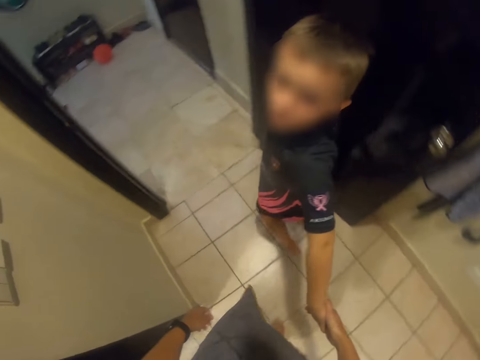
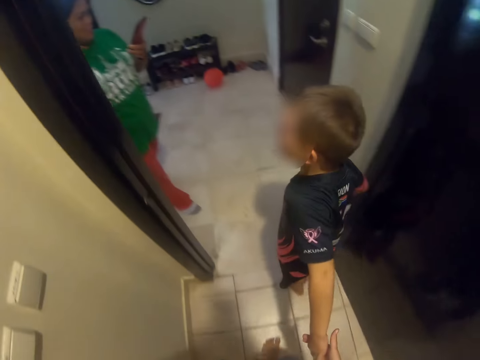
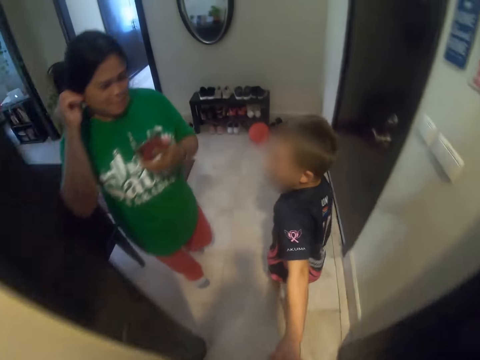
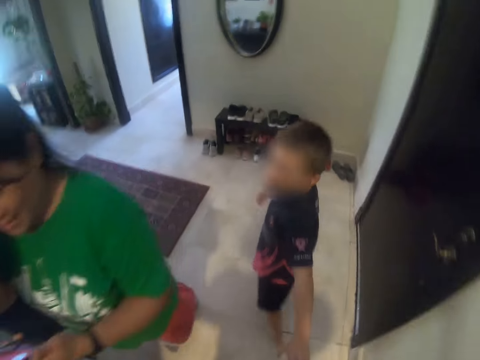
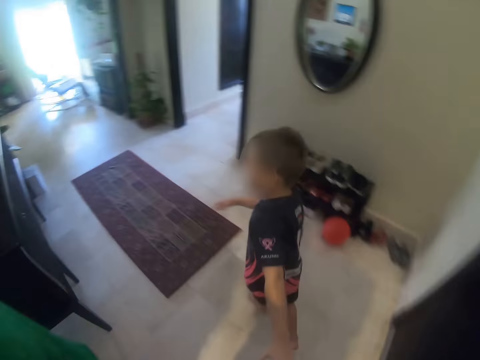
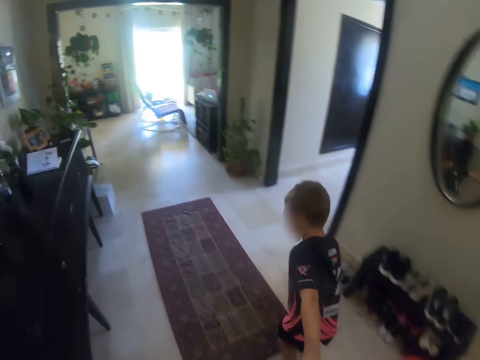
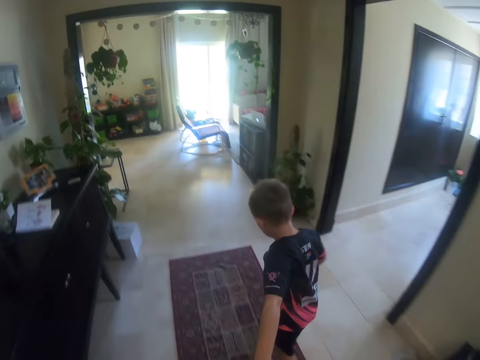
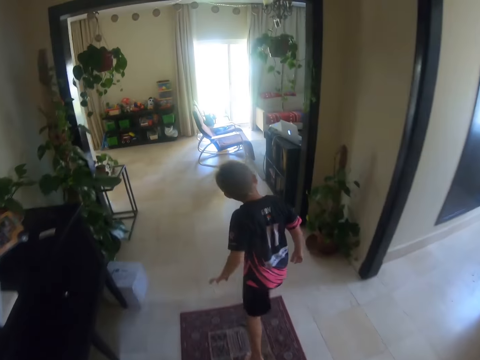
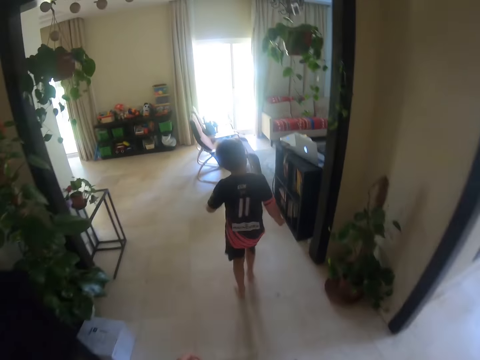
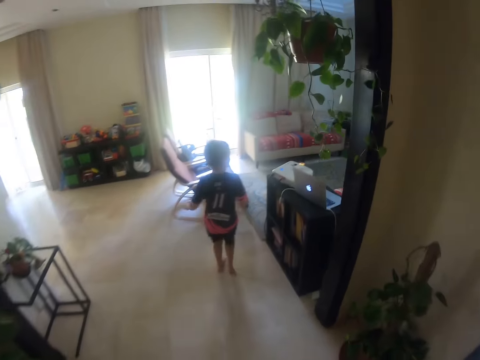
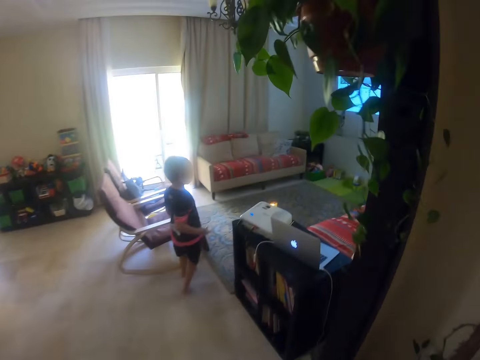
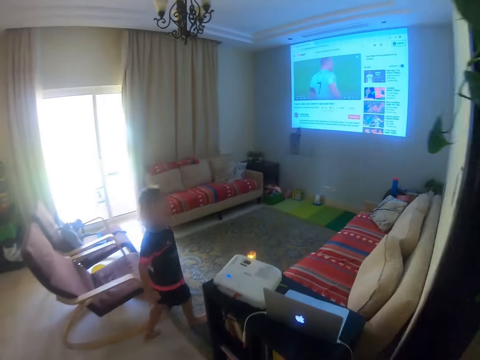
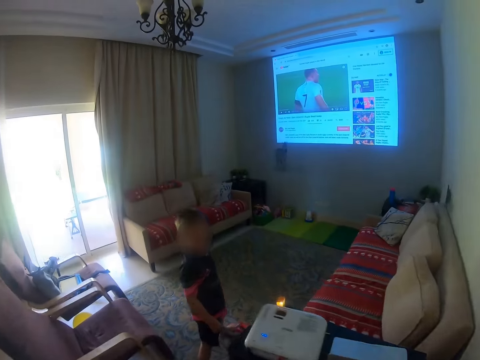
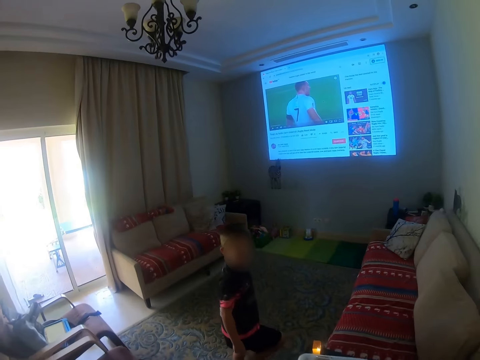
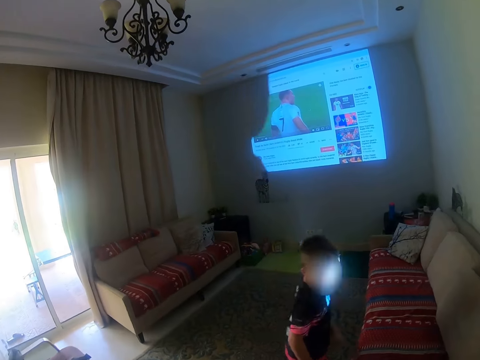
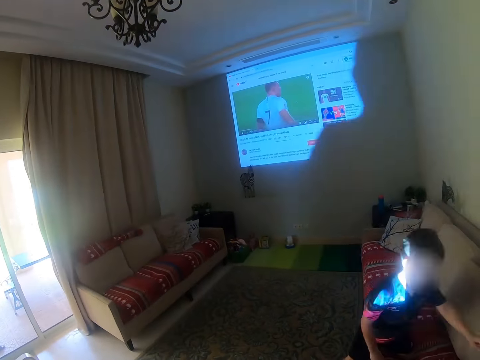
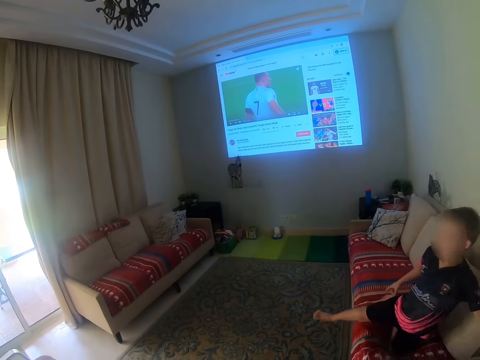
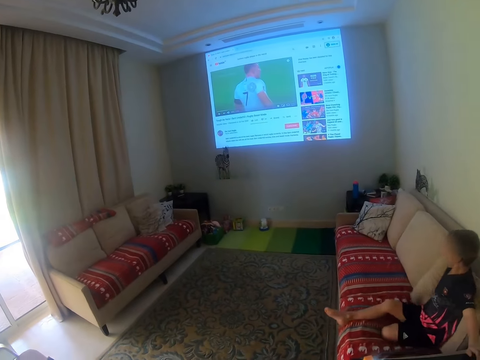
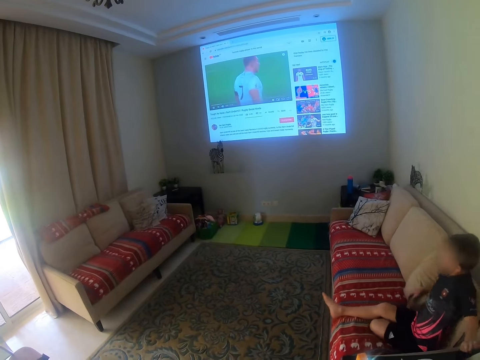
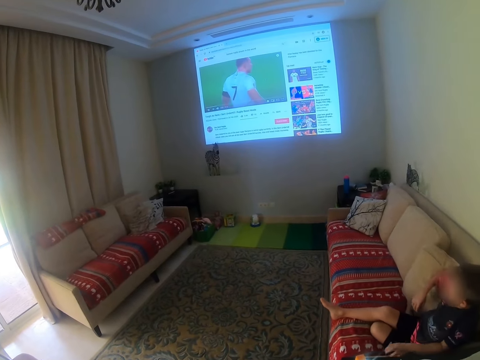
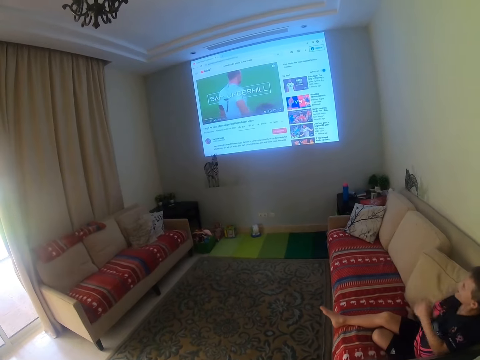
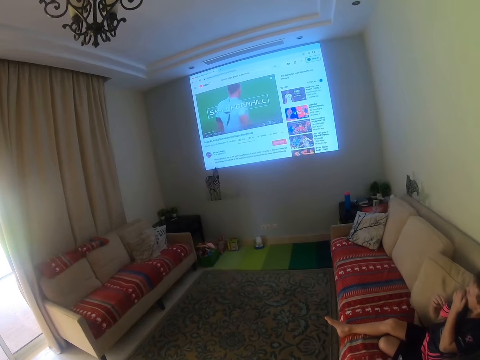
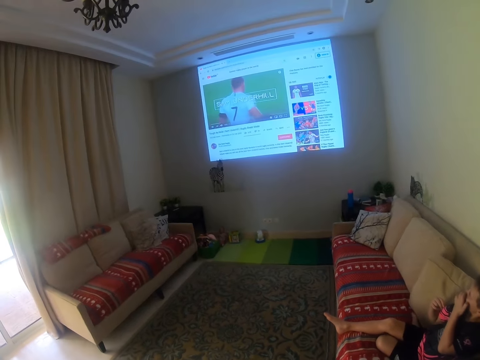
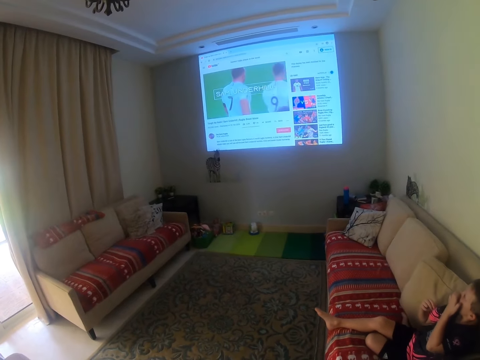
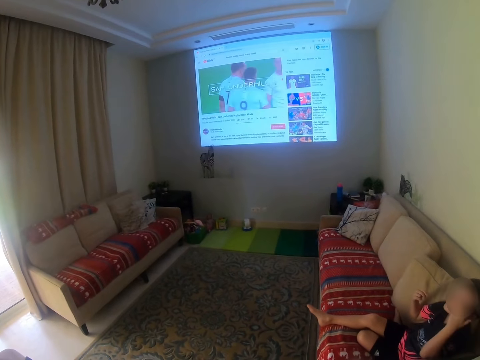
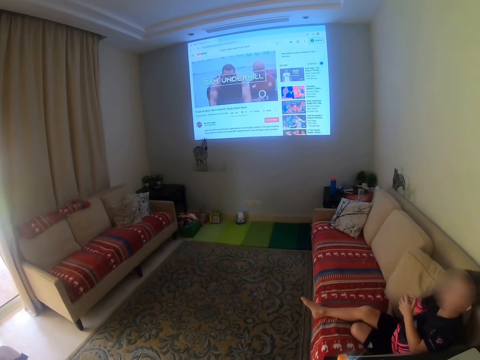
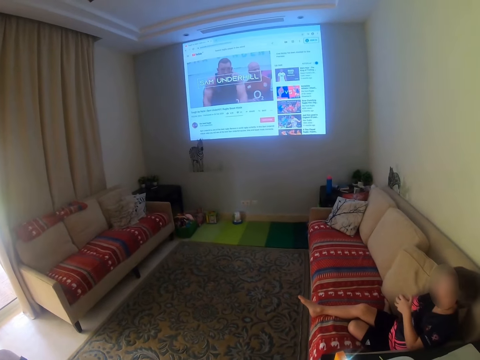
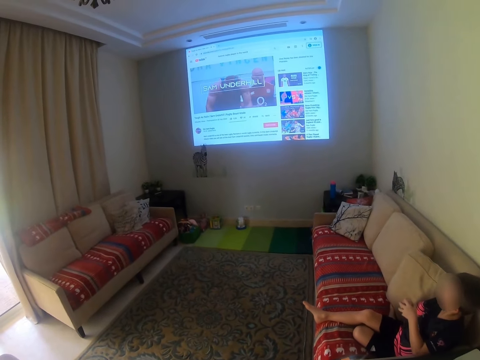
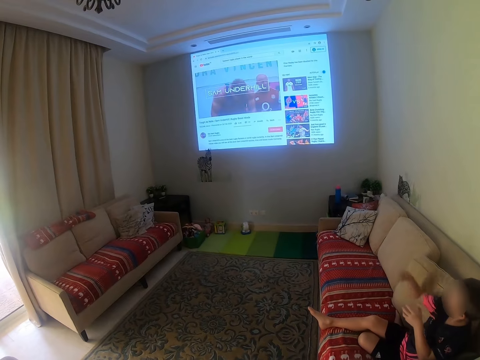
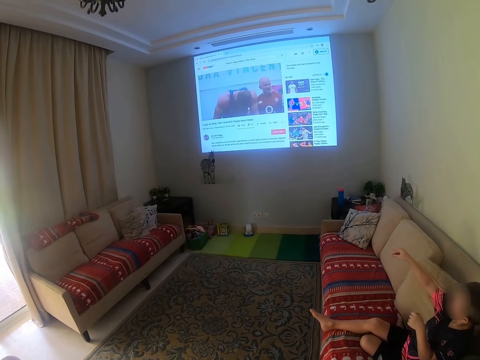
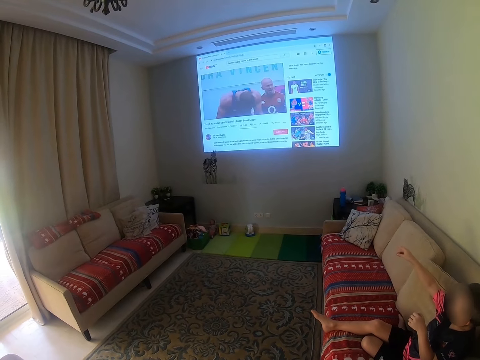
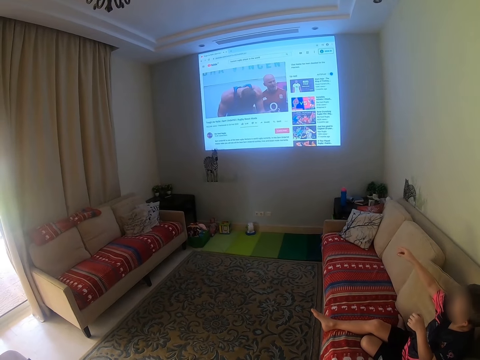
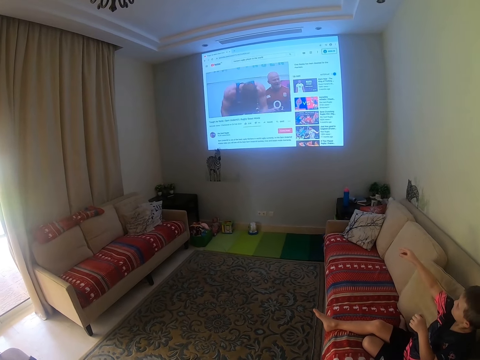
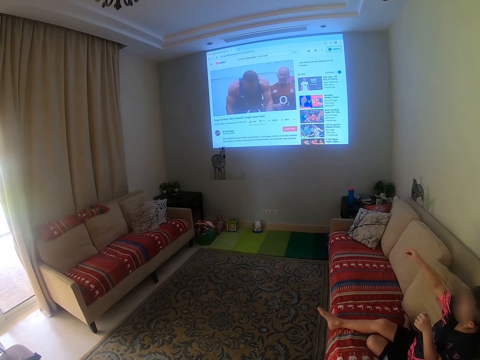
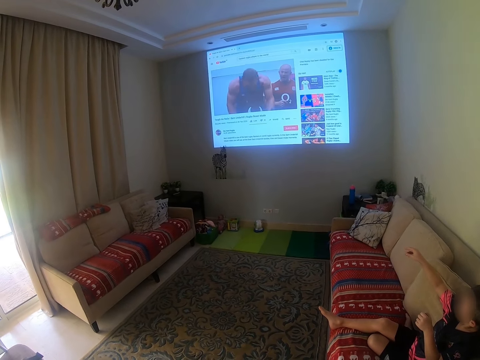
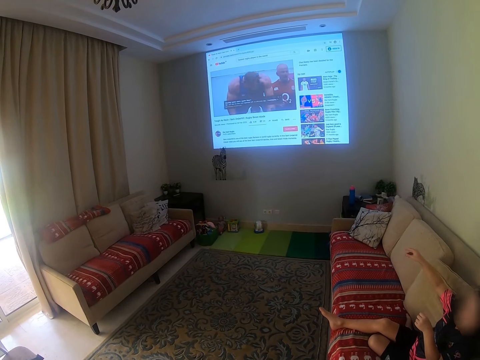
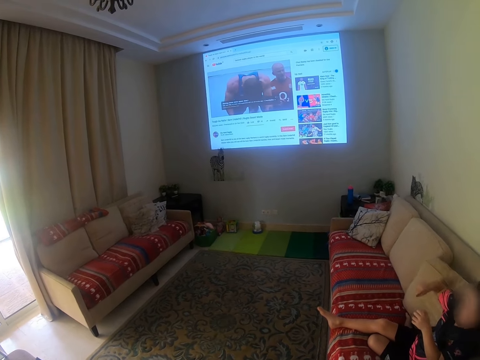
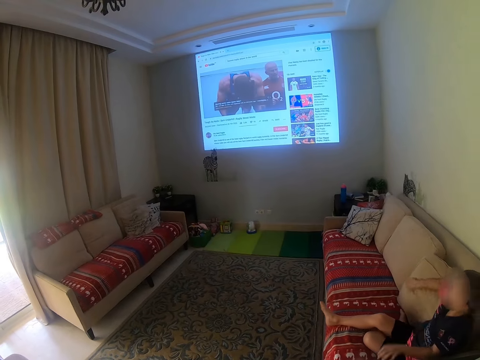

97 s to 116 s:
A person runs. The camera wearer looks at the television. The person sits and watches. The camera wearer talks.

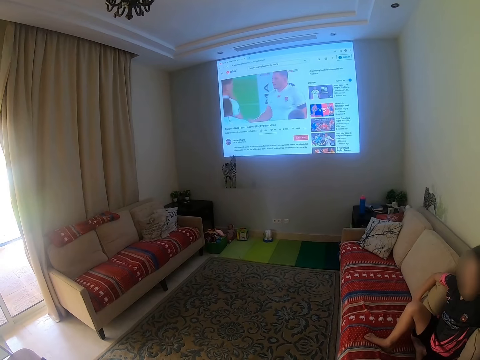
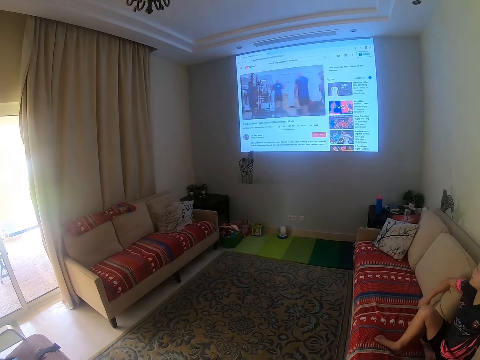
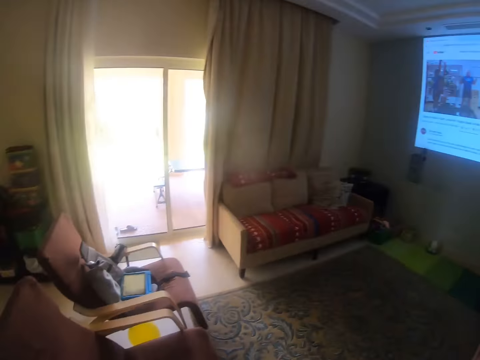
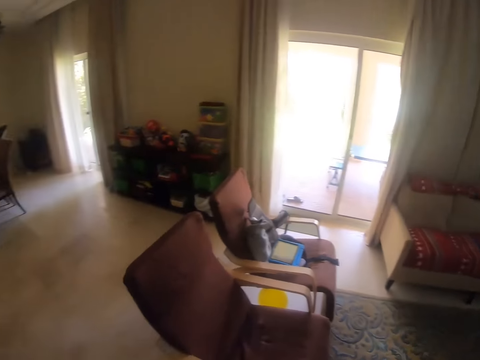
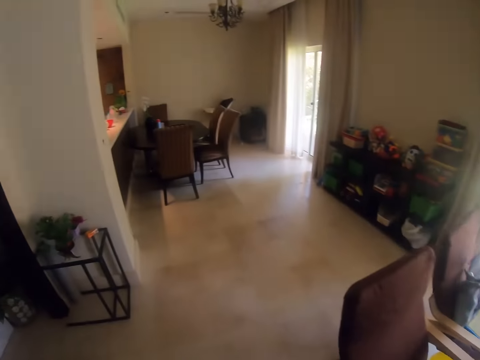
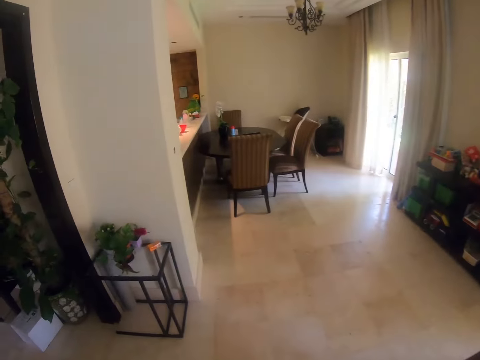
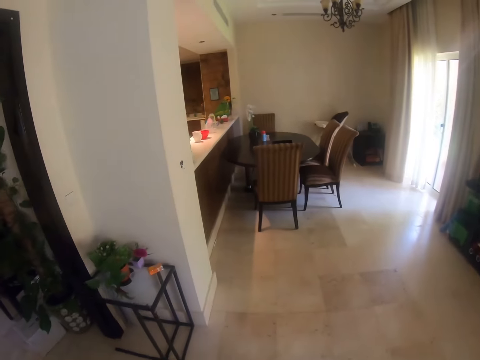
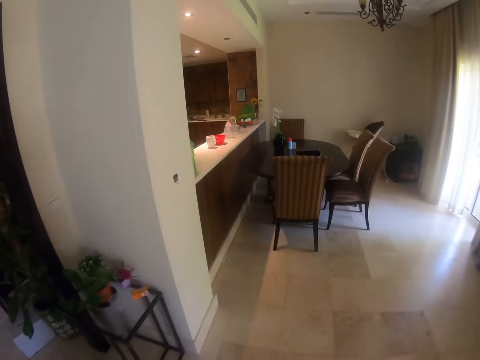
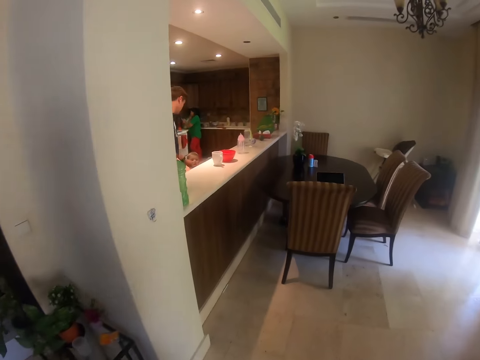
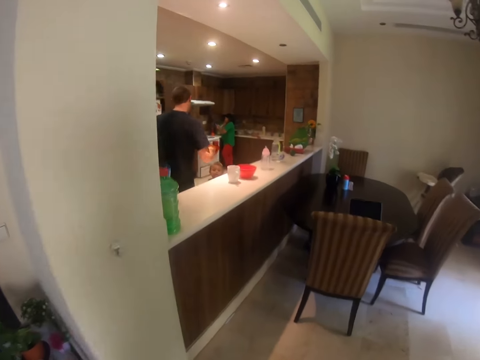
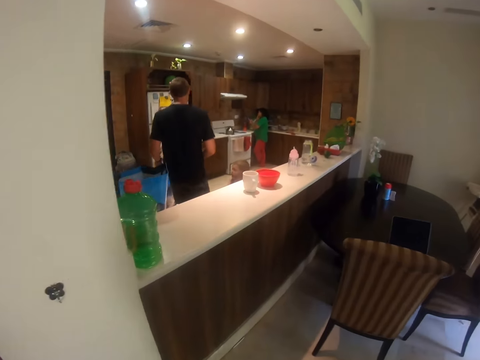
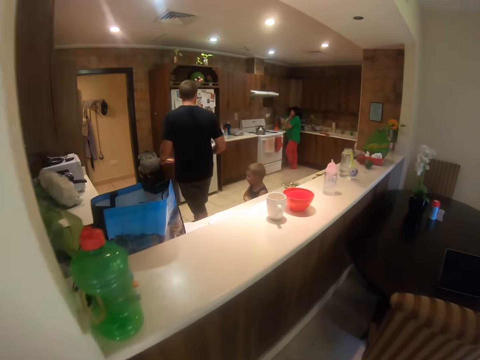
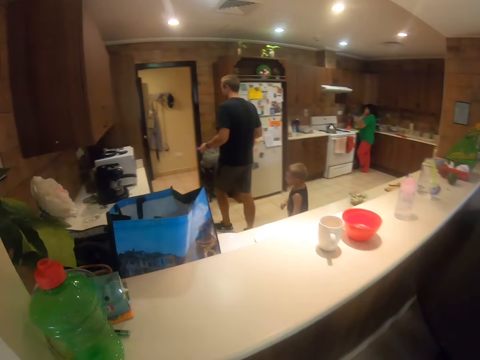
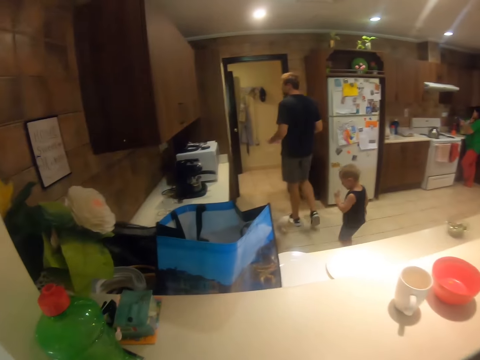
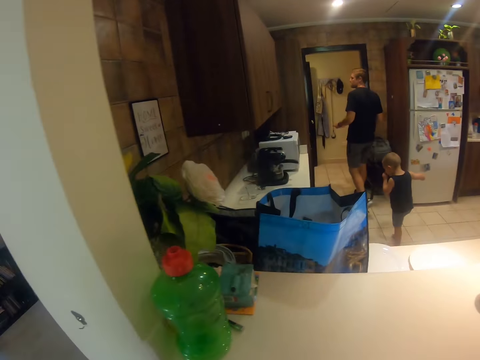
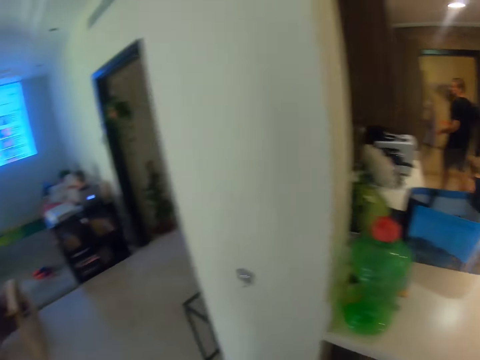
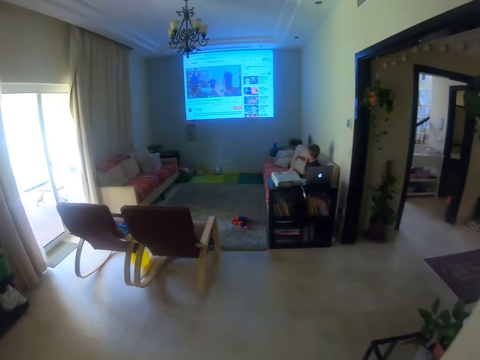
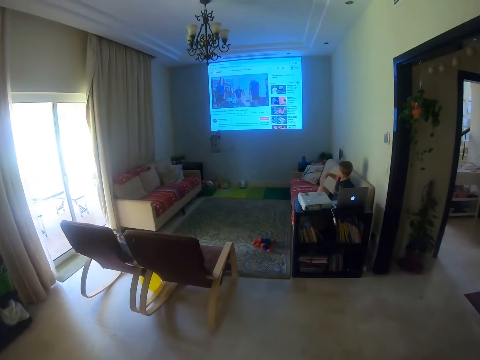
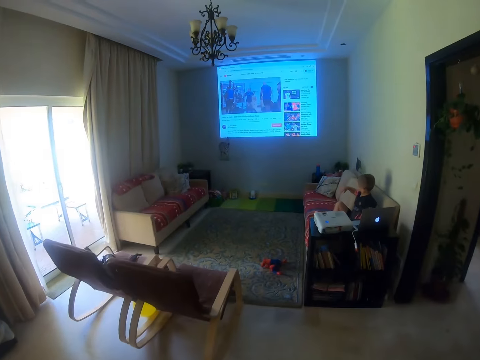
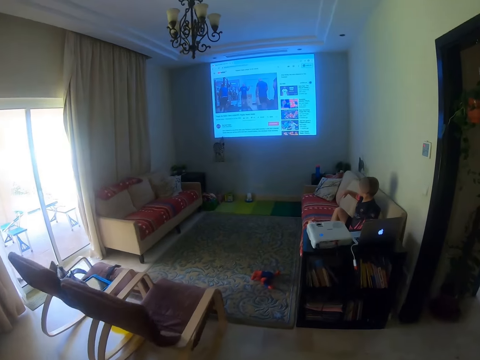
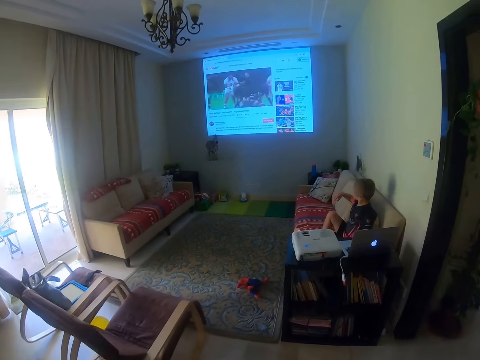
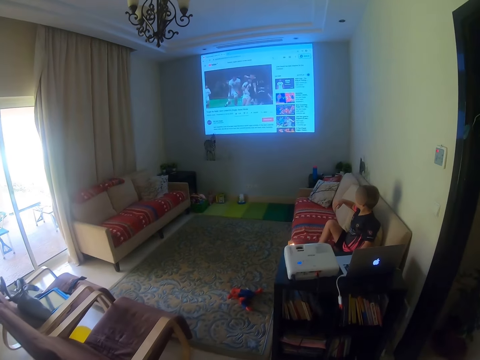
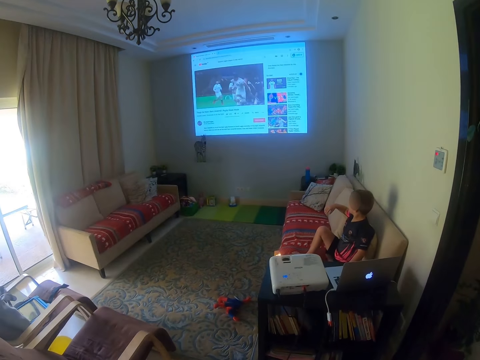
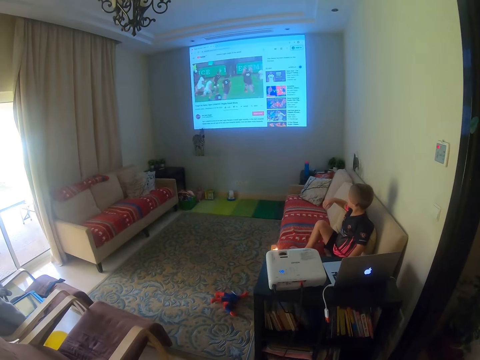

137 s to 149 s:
The camera wearer looks around. They walk around. They look at the television.
